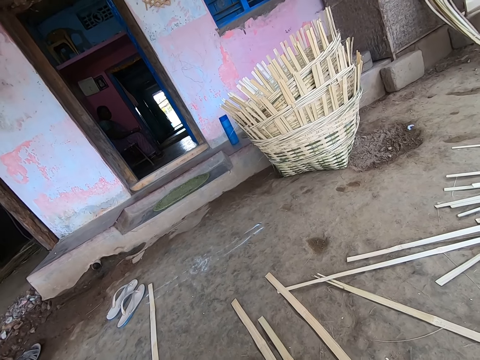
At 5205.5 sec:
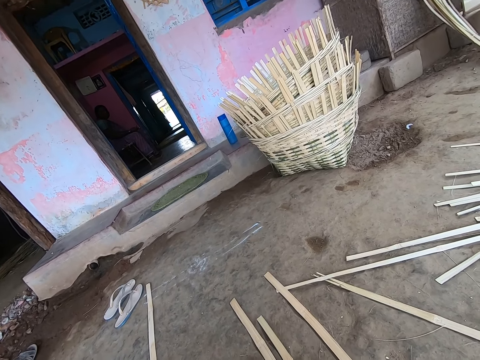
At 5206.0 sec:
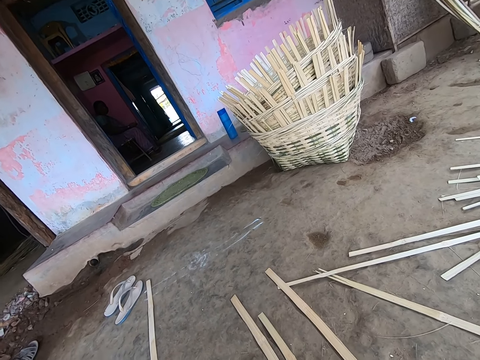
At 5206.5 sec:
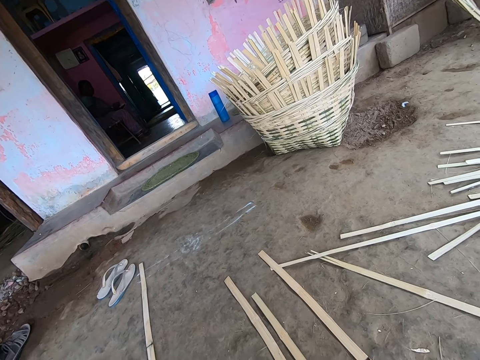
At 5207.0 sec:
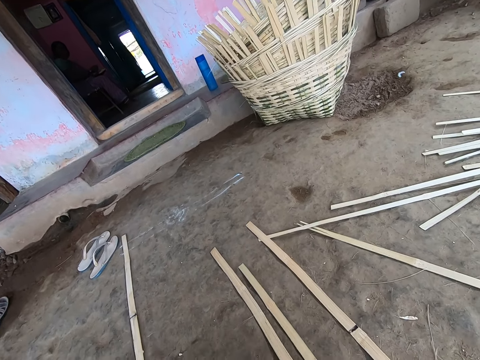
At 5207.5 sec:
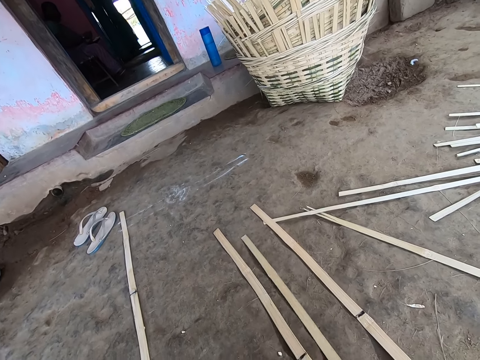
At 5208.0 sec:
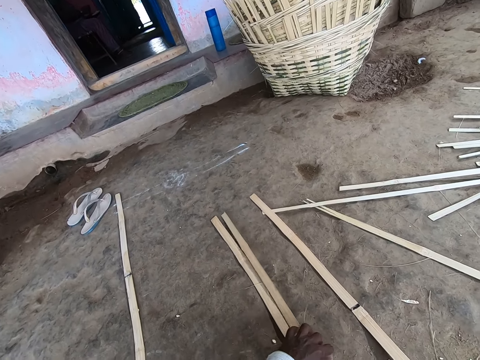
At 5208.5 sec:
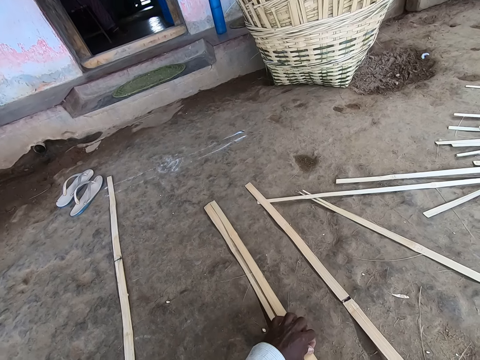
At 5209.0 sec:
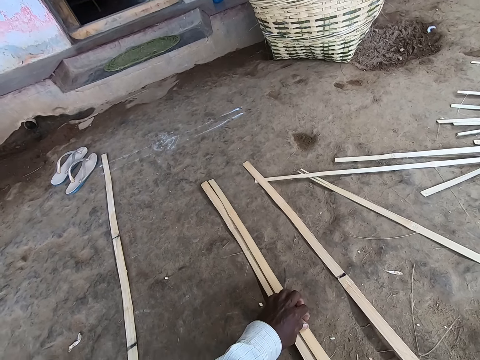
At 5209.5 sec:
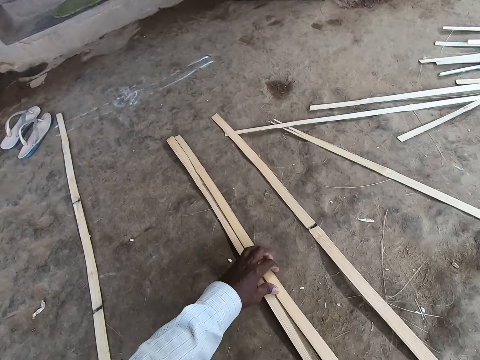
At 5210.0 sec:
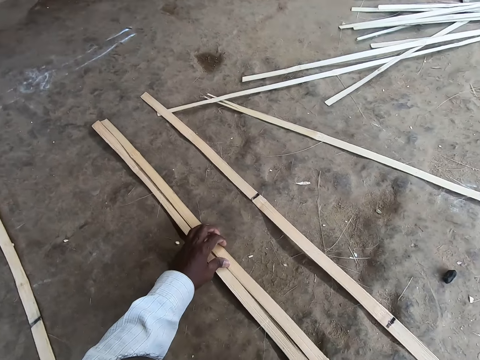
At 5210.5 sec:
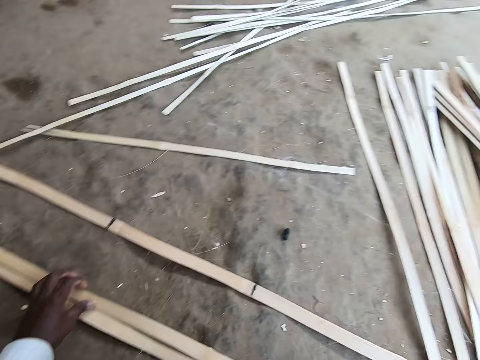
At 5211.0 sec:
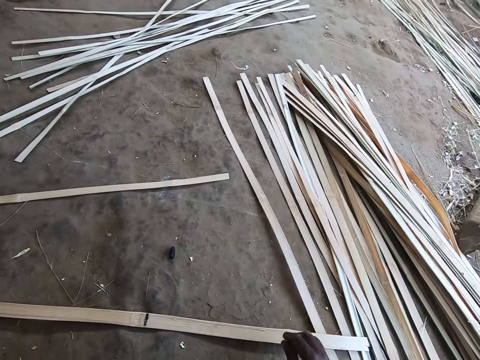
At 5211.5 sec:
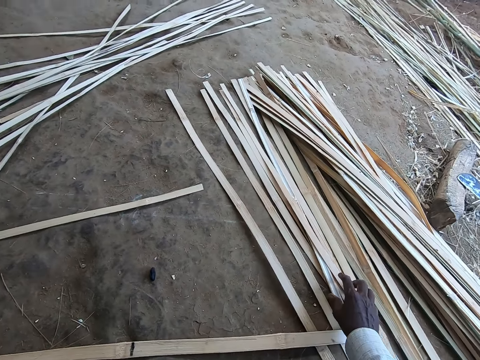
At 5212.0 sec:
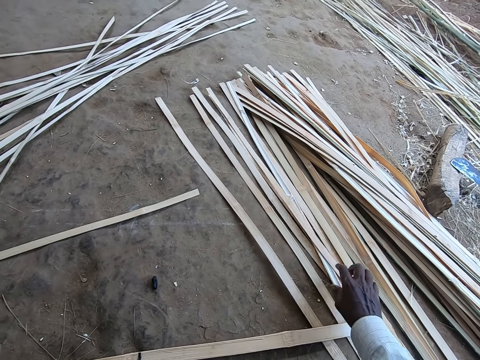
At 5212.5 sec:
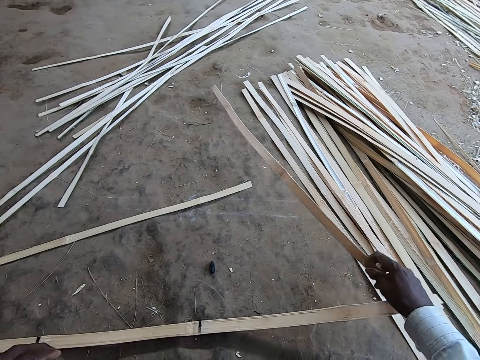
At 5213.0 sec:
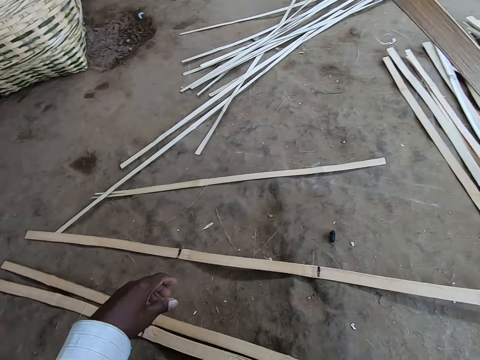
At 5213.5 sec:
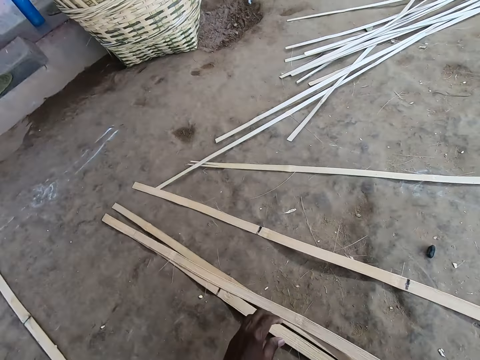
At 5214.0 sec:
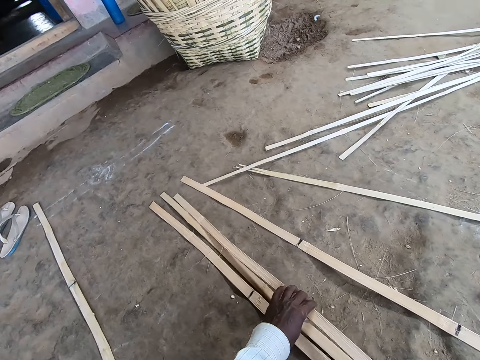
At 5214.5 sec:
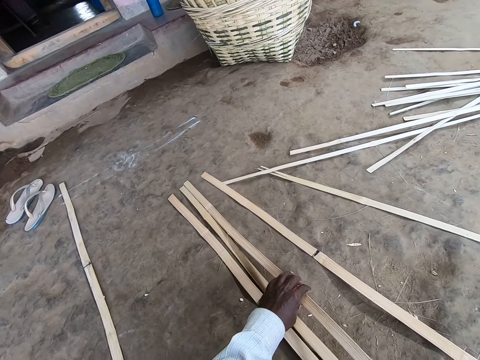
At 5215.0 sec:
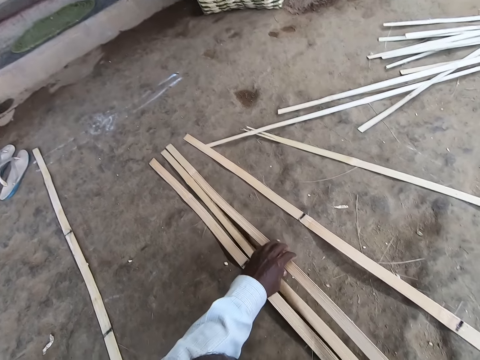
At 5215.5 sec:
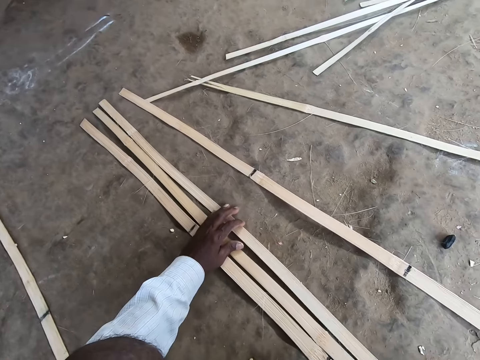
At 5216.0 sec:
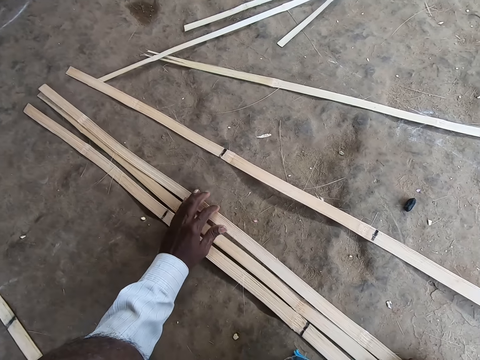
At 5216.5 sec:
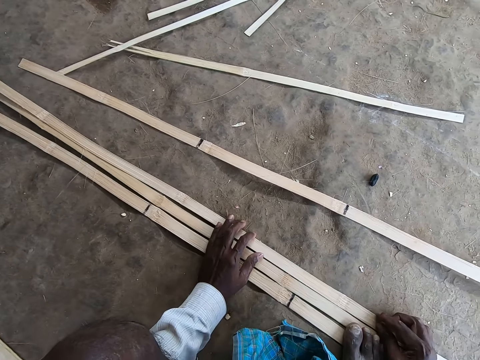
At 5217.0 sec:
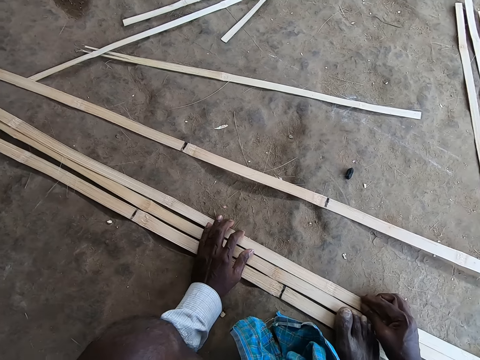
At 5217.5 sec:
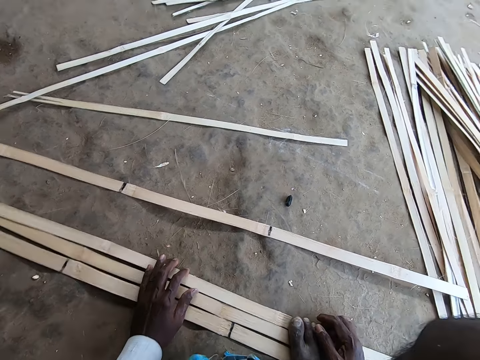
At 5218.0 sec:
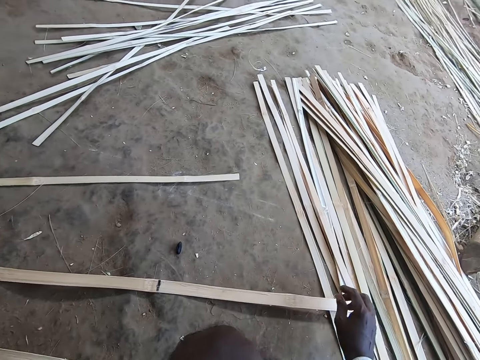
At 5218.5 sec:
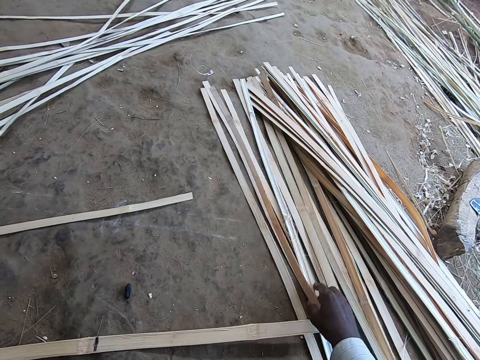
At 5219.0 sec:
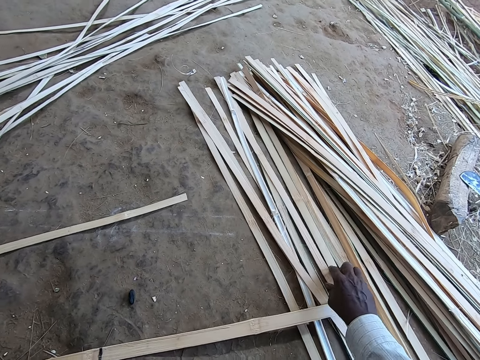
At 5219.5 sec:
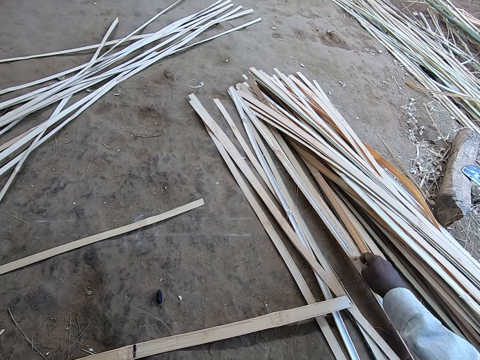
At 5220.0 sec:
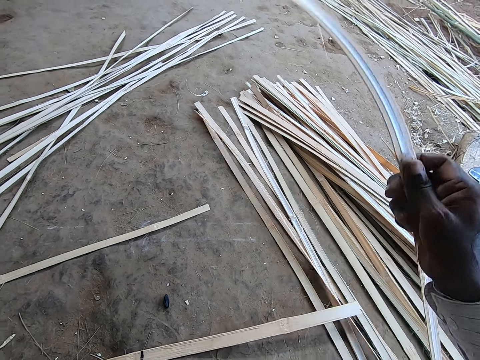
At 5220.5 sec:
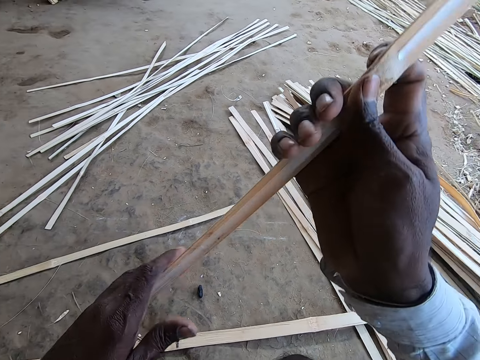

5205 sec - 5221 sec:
The camera wearer adjusts the bamboo strip or papyrus reed on the ground with his right hand. He touches the bamboo strips on the ground with his right hand. He picks up a bamboo strip on the ground with his right hand. He adjusts the bamboo strips on the ground with his right hand. He adjusts the bamboo strip on the ground with both hands. He places the papyrus reed on the ground. A female converses with the camera wearer. The camera wearer steps on the bamboo strips on the ground with his right leg. He adjusts the bamboo strips on the ground with his right hand. He picks up the bamboo strip from the ground with his right hand. He holds the bamboo strip with both hands.

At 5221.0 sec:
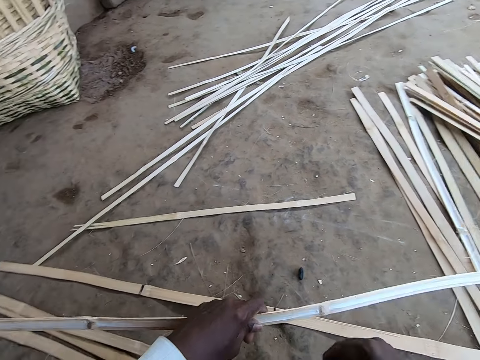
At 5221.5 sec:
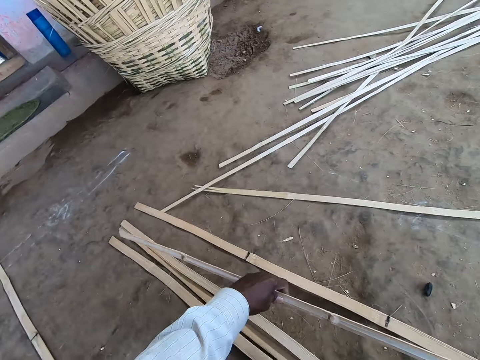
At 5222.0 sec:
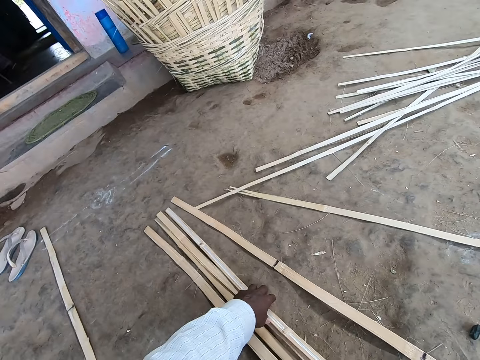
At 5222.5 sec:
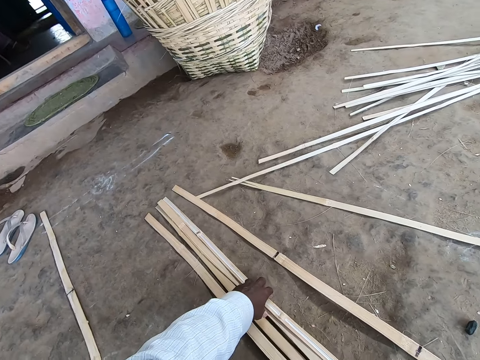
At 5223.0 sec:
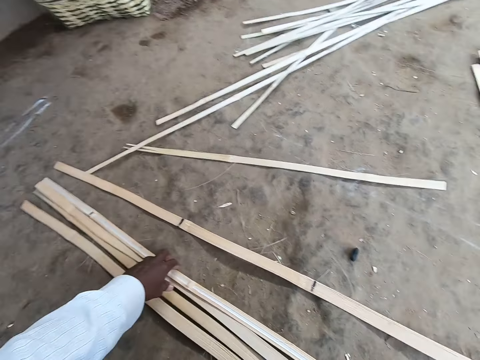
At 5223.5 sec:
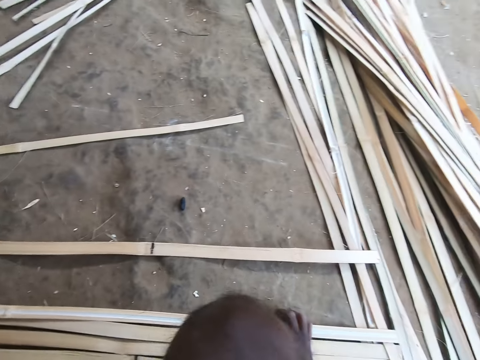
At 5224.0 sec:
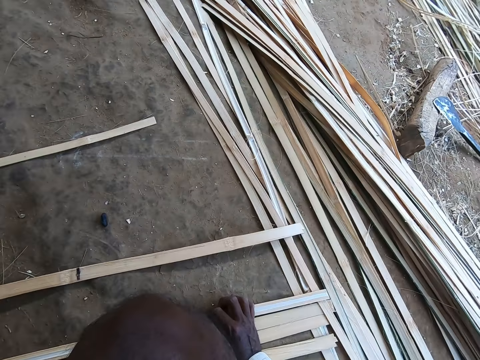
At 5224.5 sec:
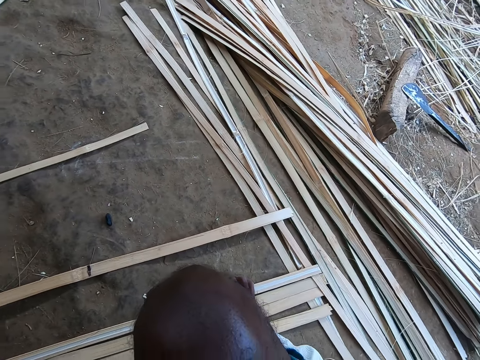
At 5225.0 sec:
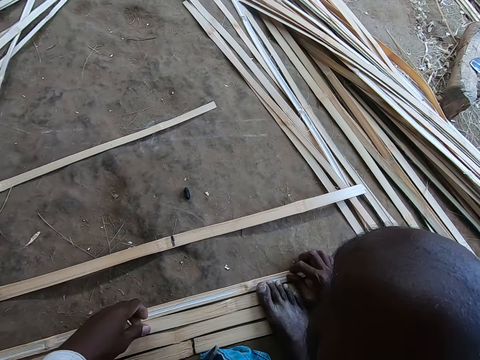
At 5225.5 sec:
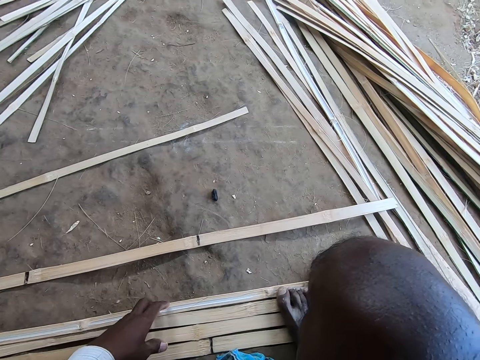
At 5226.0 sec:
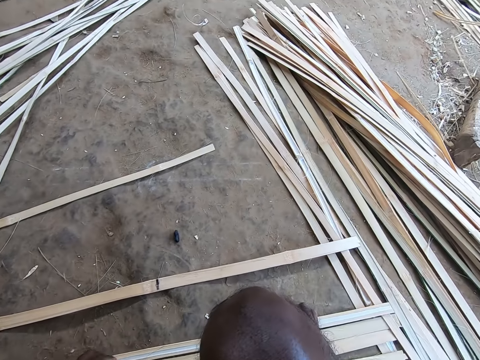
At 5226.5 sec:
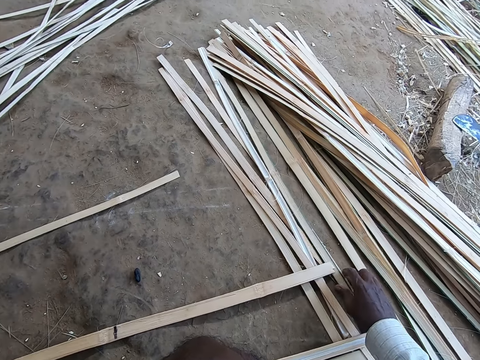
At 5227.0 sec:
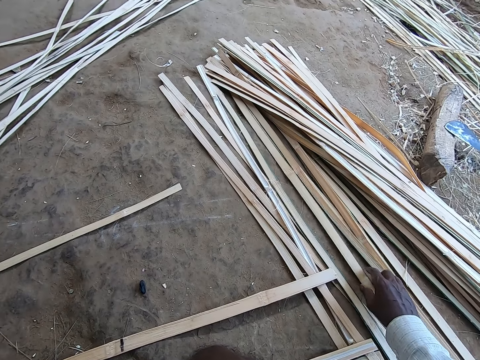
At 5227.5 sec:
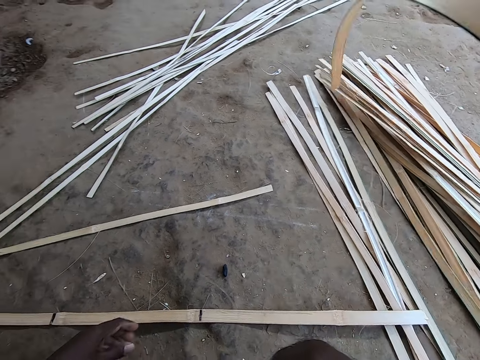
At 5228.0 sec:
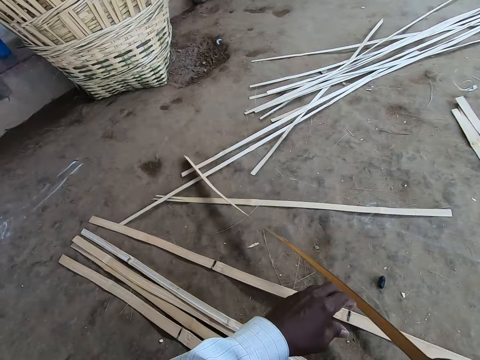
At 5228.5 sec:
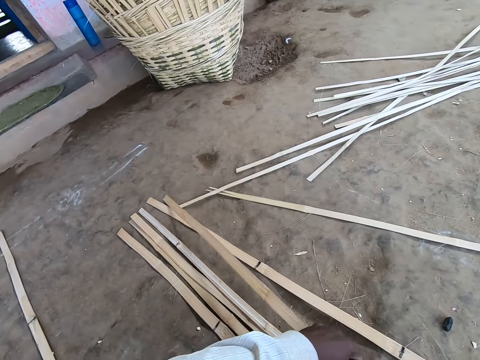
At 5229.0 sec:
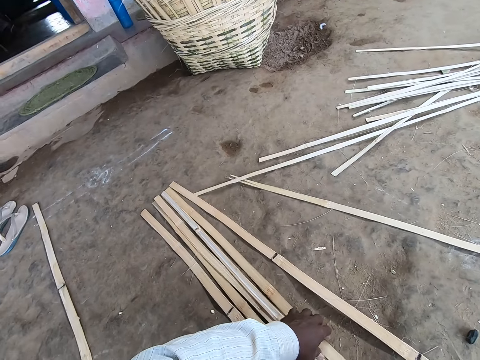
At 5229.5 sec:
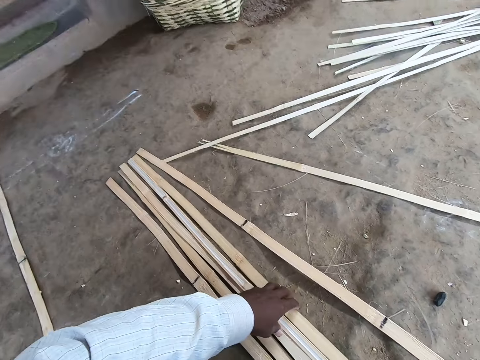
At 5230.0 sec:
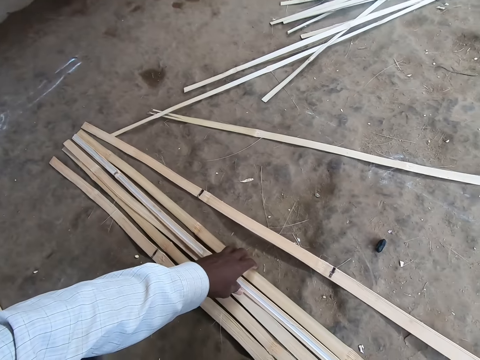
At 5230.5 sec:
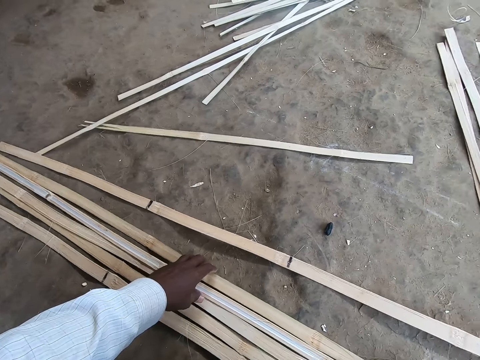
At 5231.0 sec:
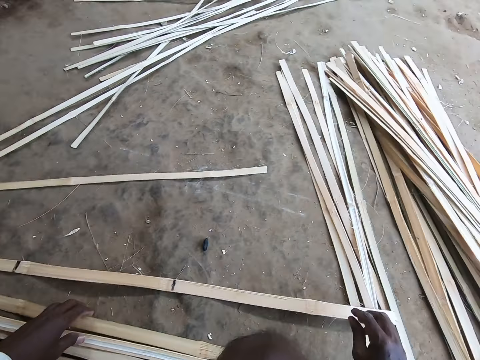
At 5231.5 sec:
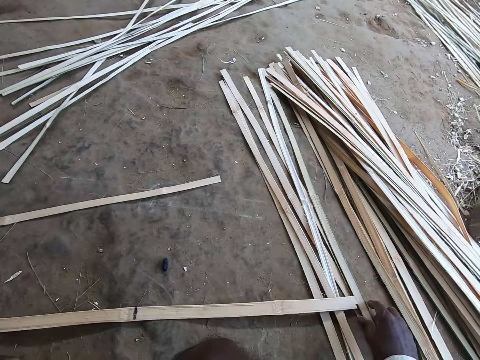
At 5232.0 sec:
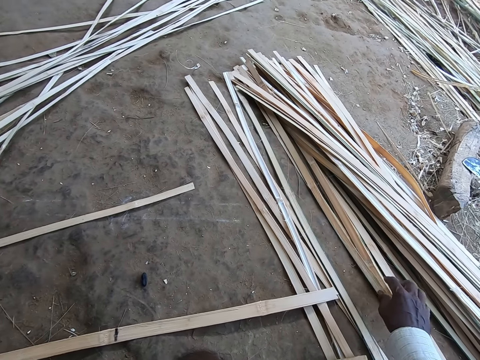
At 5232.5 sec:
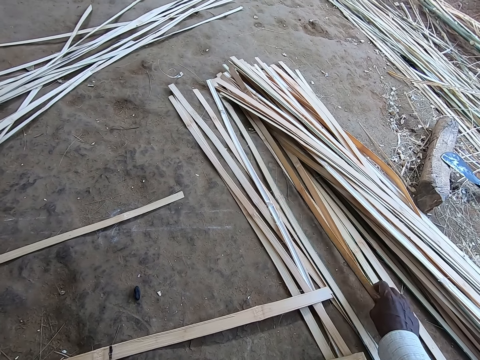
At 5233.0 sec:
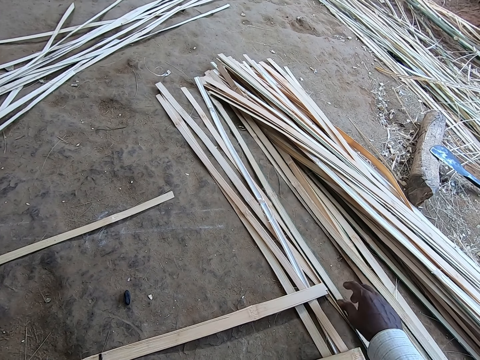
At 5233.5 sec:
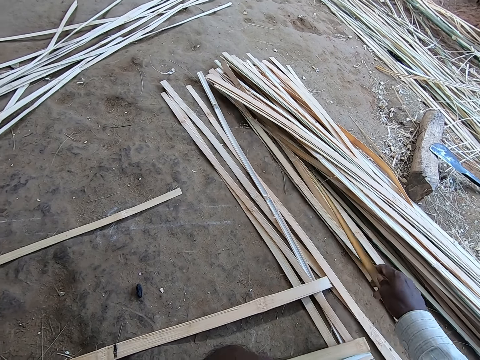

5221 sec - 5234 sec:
The camera wearer holds the bamboo strip or papyrus reed with his left hand. He drops the bamboo strip on the ground with his left hand. He adjusts the papyrus reed with his hand. He places his left hand on the bamboo strips on the ground. He touches the bamboo strip on the ground with his right hand. He picks up the bamboo strip from the ground with his right hand. He adjusts the bamboo strip on the ground with both hands. He holds the papyrus reed with both hands. He places the papyrus reed on the ground. He converses with a female. He touches the bamboo strips on the ground with his right hand. He touches some bamboo strips on the ground with his right hand. He passes the bamboo strip from his right hand to his left hand.
